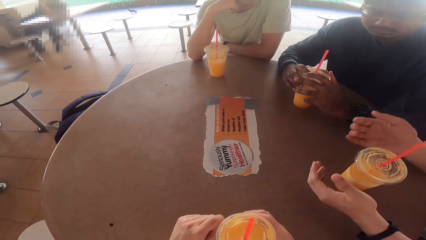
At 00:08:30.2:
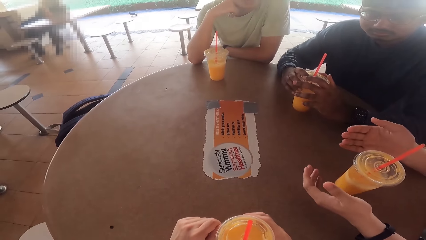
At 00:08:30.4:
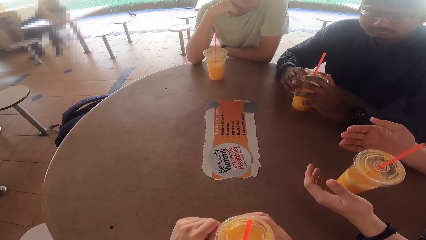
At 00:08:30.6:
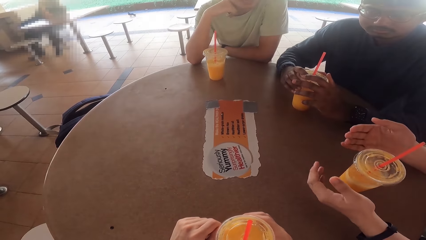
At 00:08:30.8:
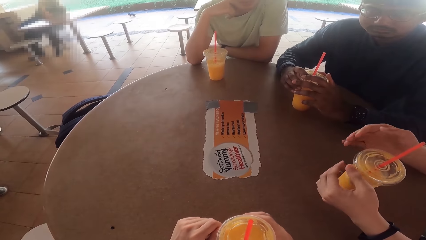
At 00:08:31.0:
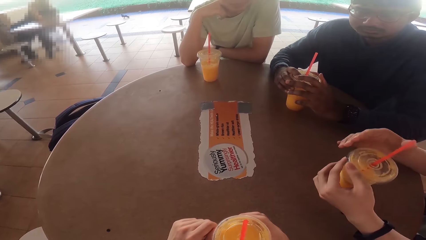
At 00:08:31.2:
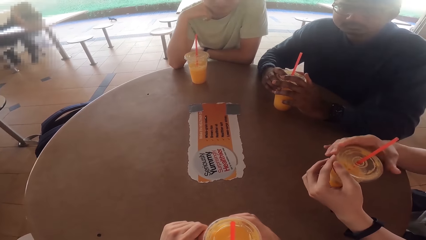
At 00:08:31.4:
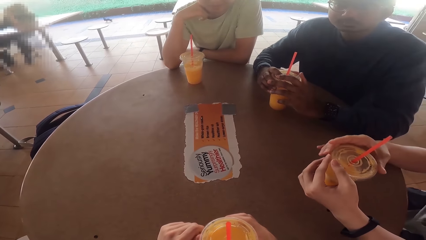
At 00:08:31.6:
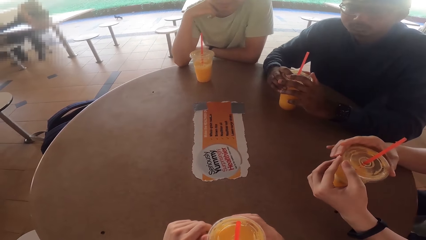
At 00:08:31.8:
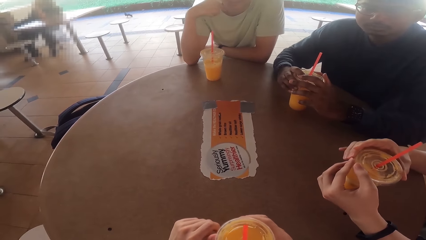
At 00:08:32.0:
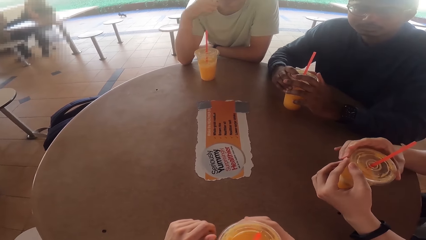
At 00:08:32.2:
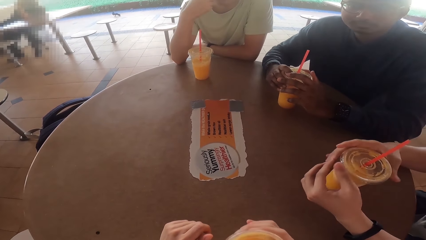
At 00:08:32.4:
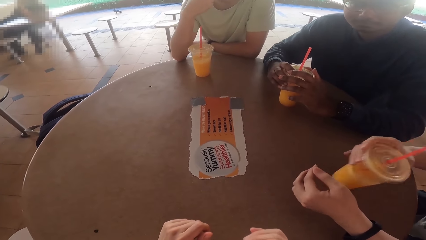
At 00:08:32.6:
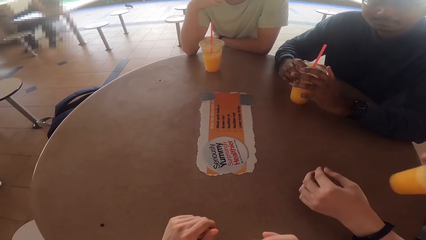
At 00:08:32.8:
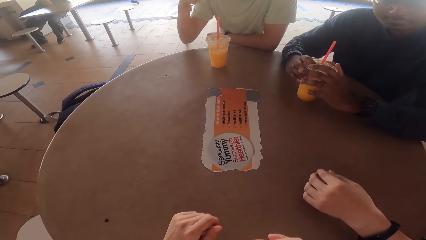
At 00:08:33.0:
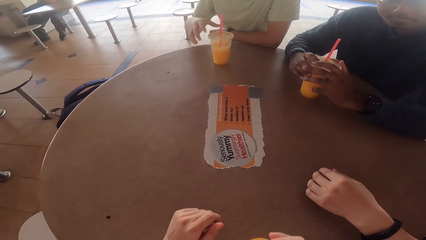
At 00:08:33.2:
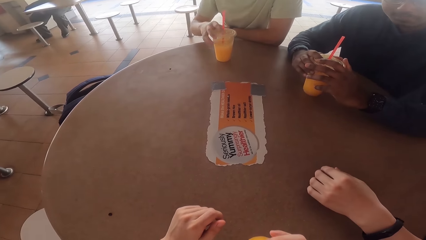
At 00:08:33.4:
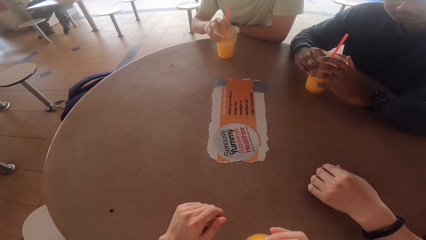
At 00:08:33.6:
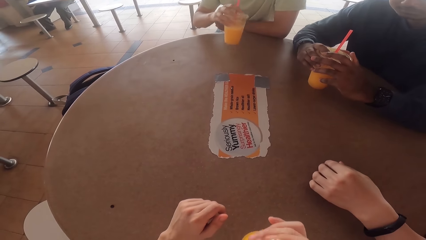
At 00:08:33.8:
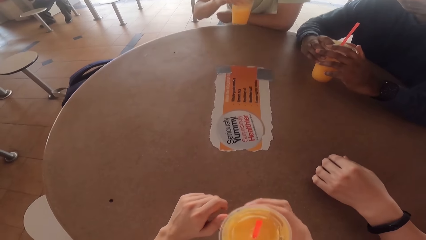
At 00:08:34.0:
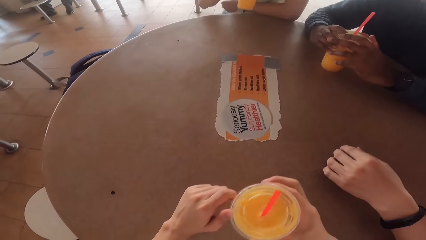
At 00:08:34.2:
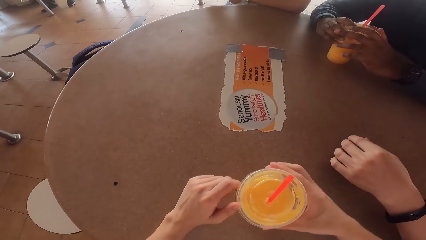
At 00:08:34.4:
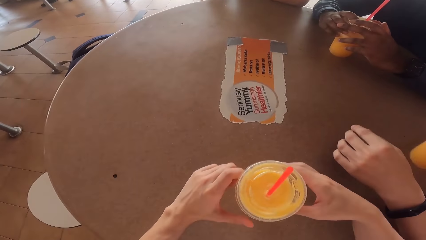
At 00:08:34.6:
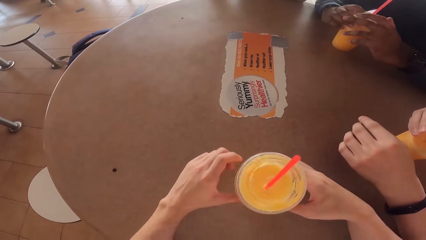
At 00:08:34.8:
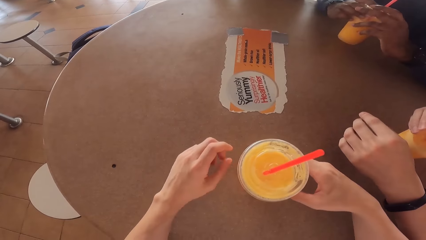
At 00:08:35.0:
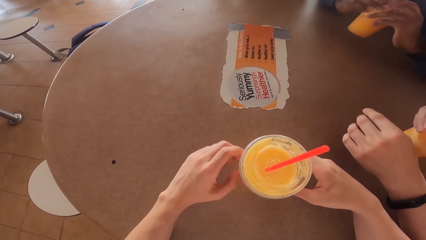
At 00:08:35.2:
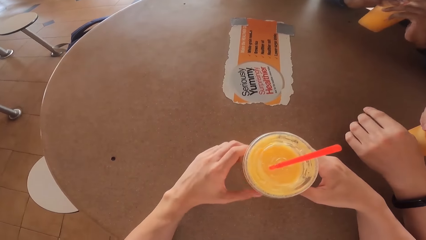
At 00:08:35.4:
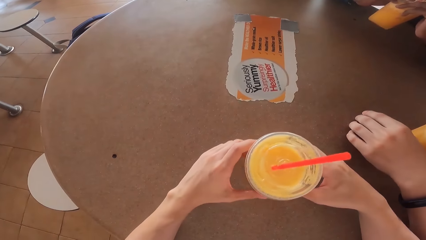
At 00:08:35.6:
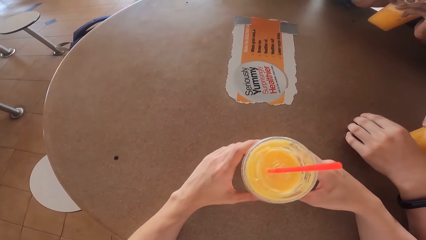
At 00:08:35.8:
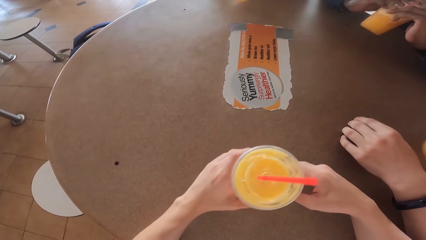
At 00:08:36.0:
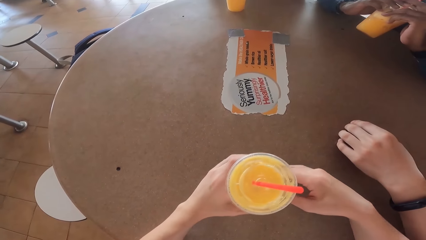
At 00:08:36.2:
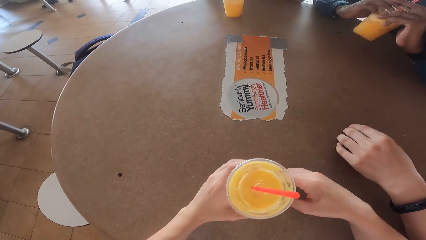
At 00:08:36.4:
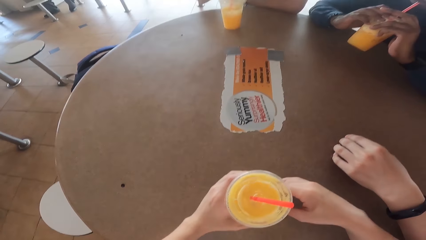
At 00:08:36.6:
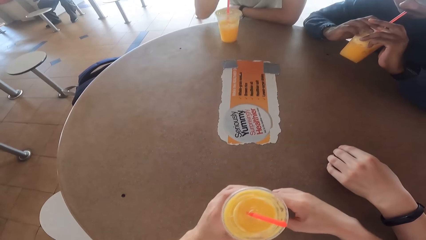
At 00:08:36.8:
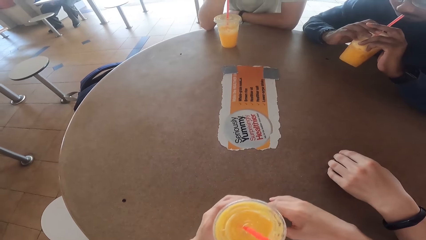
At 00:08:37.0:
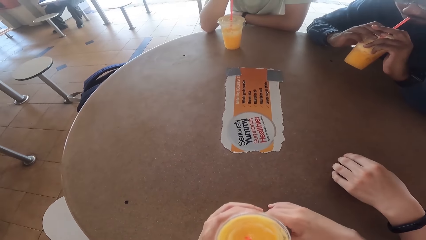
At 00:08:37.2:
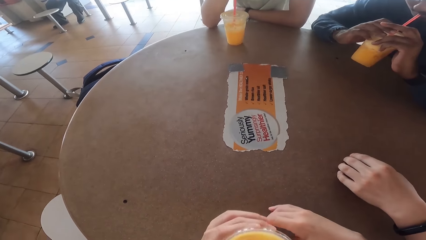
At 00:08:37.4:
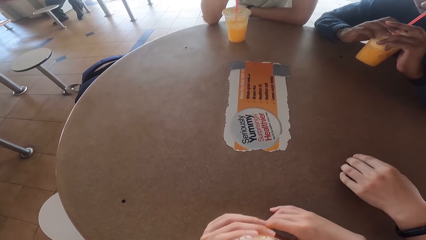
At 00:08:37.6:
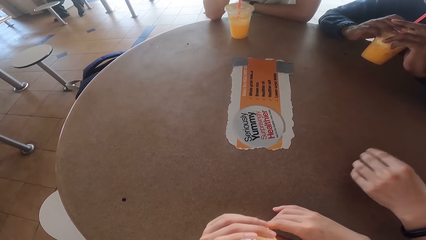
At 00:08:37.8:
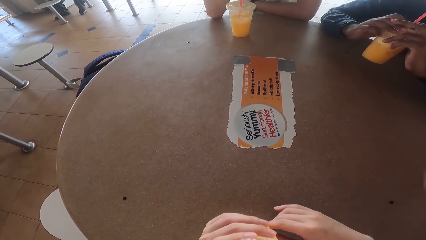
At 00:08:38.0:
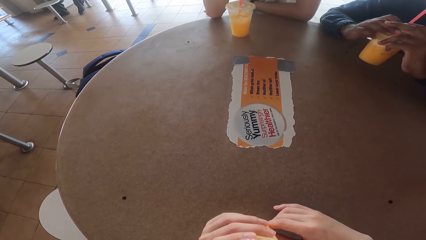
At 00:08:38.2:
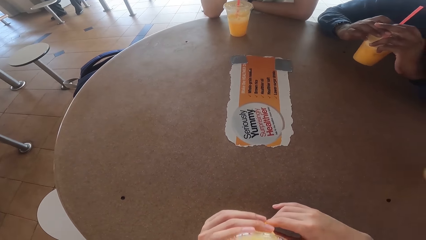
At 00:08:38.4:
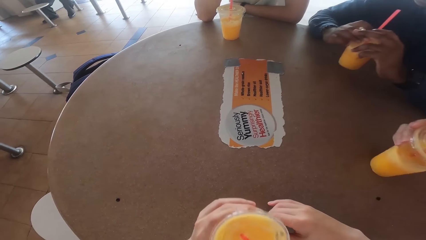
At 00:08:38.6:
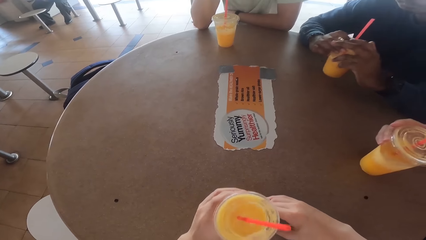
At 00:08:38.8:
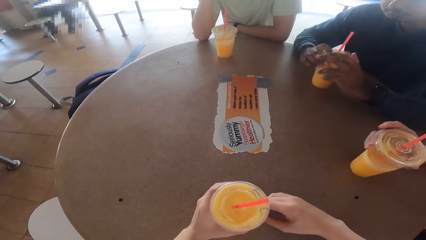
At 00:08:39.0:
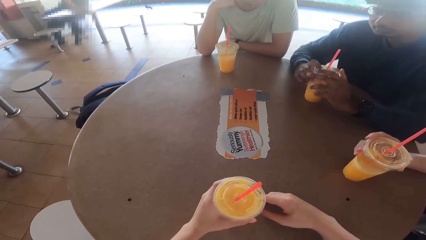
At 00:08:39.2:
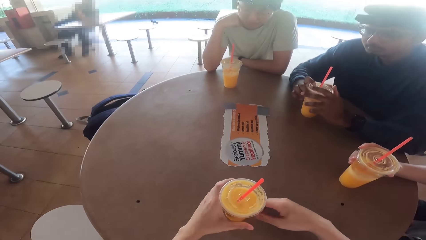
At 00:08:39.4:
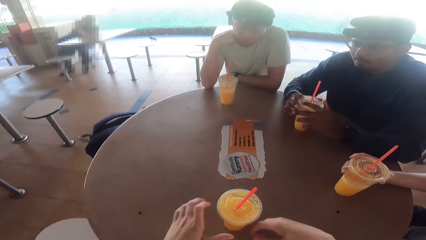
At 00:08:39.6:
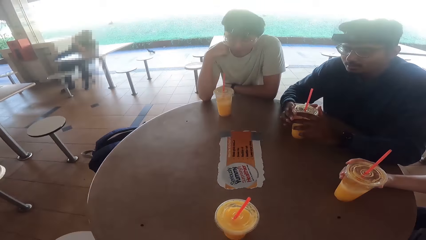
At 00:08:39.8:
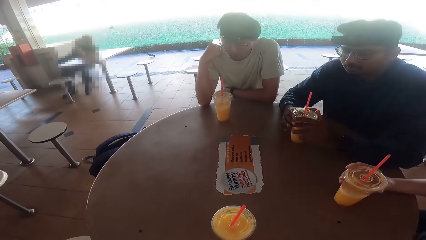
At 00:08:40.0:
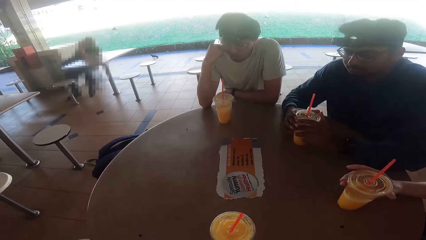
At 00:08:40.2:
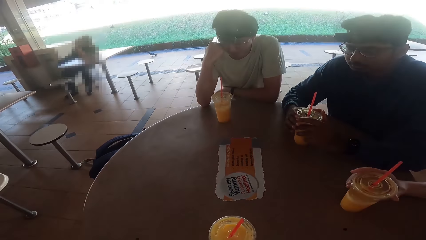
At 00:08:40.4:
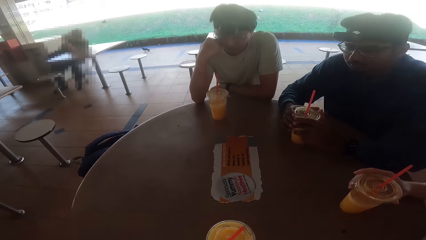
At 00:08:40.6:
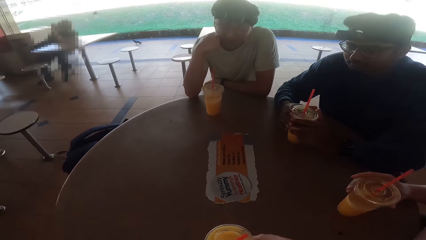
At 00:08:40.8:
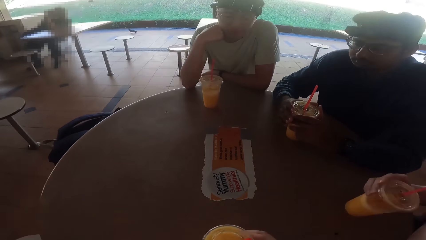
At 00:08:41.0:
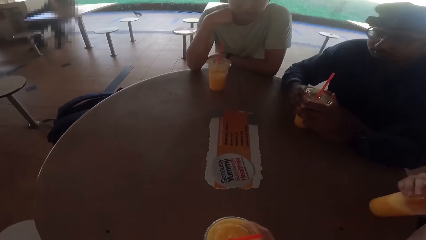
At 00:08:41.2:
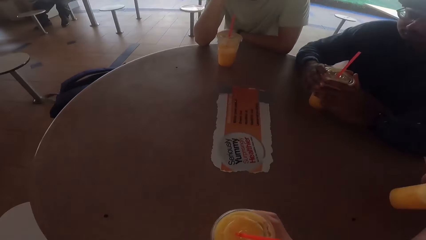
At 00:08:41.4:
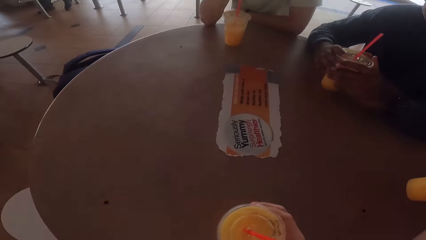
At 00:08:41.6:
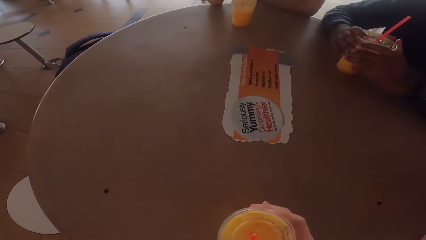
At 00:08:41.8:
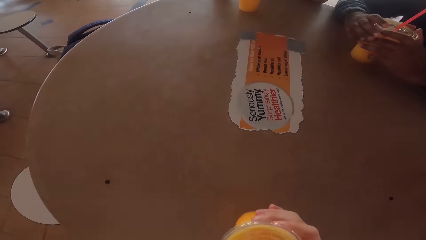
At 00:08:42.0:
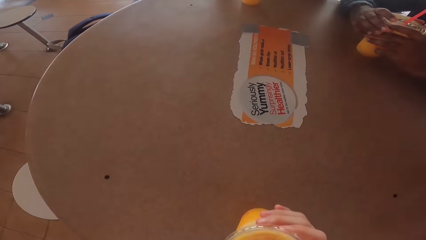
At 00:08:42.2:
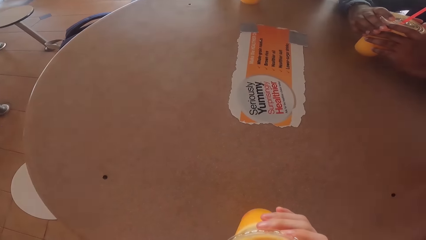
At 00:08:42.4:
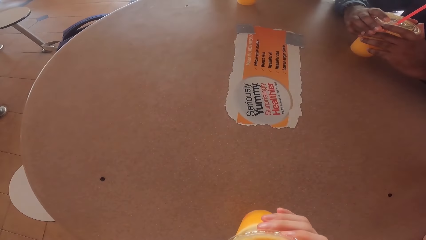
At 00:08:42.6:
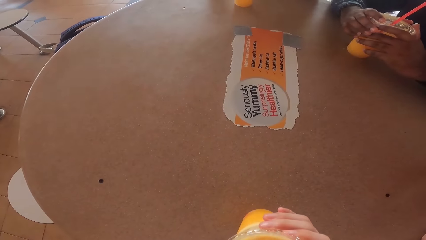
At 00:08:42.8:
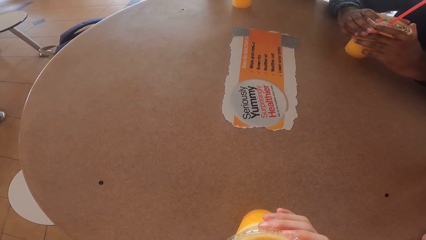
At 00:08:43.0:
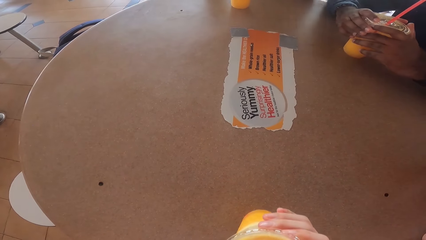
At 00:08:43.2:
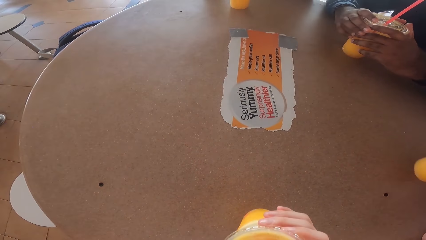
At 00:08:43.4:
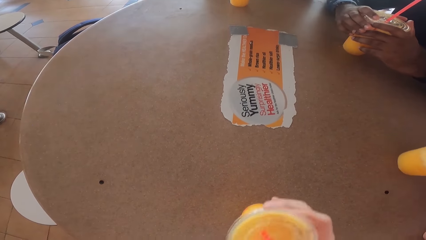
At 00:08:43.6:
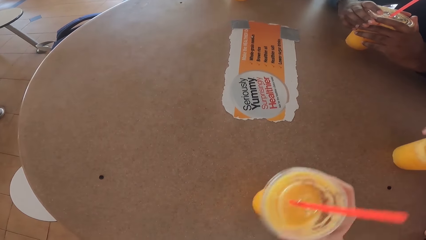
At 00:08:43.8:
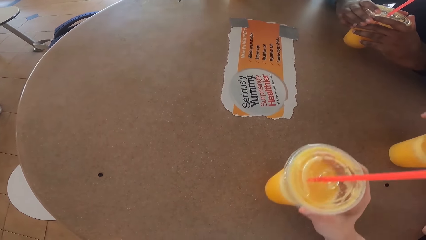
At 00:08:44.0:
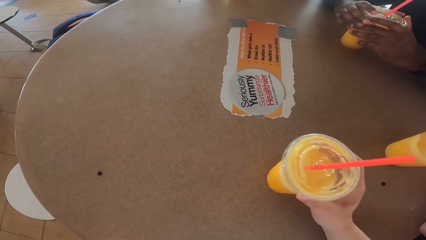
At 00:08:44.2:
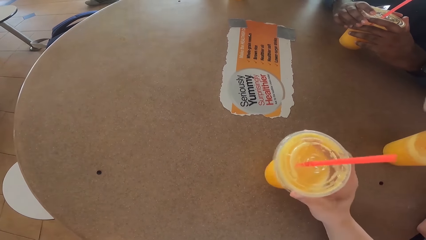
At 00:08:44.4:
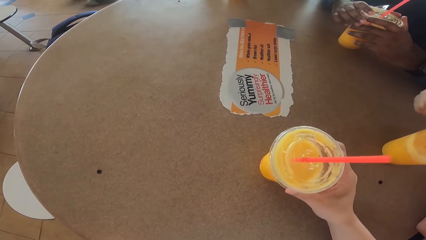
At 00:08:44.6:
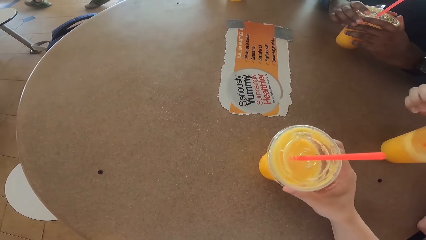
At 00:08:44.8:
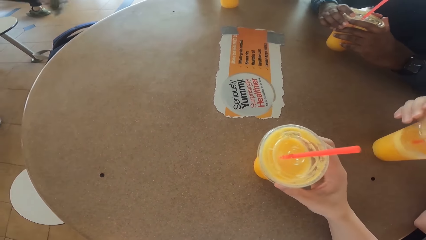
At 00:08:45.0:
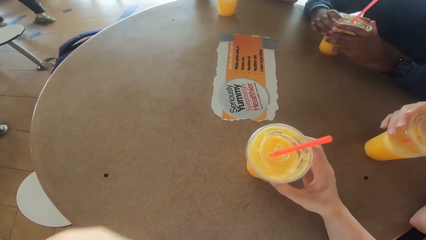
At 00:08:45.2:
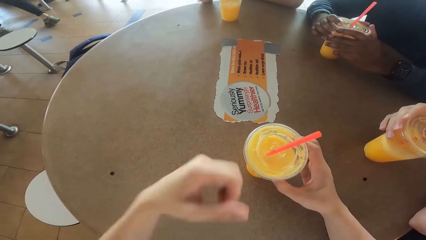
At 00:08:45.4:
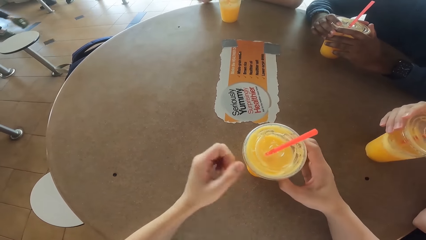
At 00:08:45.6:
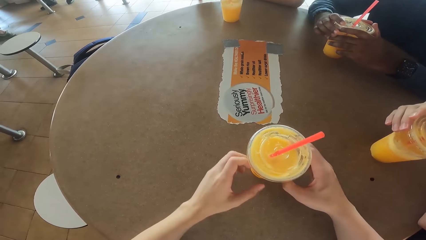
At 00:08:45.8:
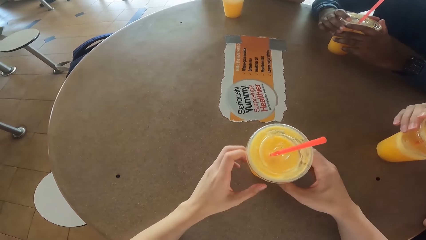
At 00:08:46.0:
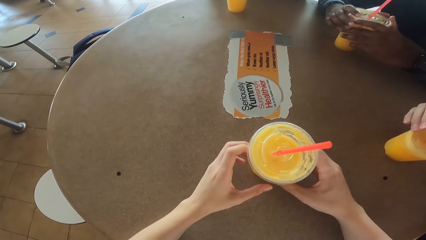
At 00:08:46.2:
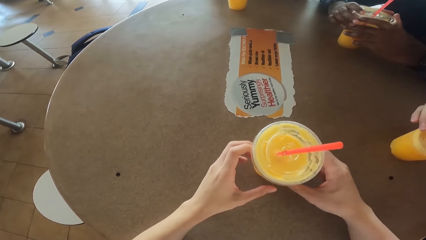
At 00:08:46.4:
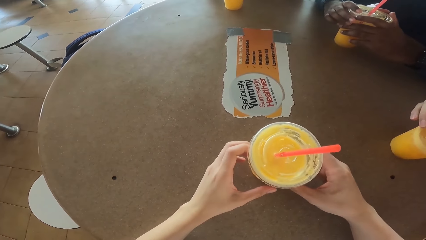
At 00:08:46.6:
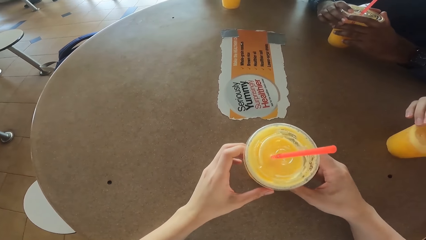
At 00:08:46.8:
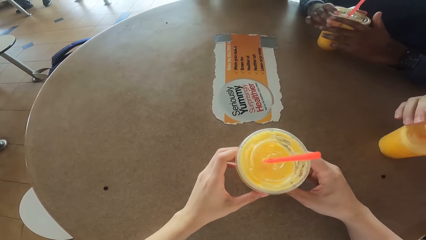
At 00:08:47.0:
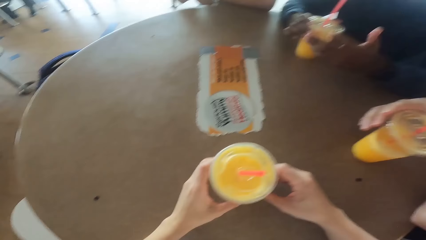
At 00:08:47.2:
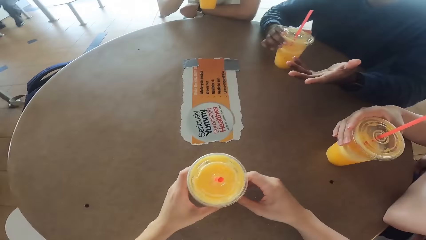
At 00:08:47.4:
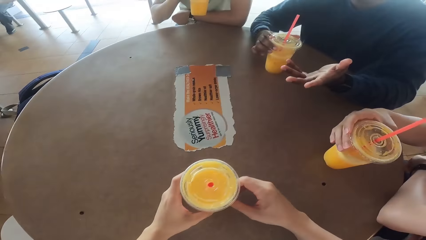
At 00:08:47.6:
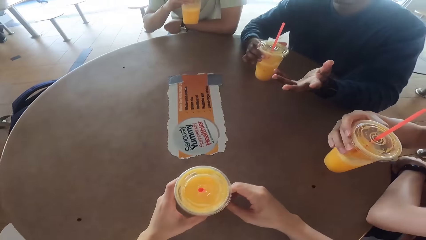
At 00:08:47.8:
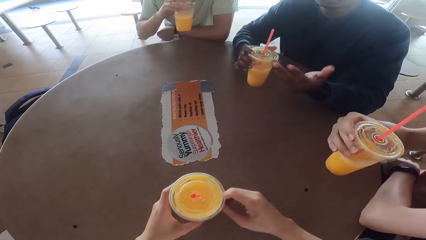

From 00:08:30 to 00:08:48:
The people and the camera wearer drink their juices. A person talks to the others and the camera wearer.
